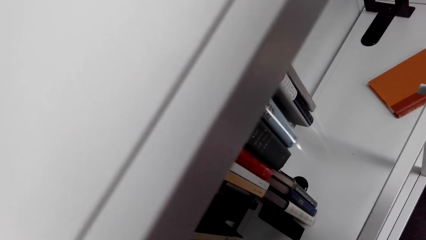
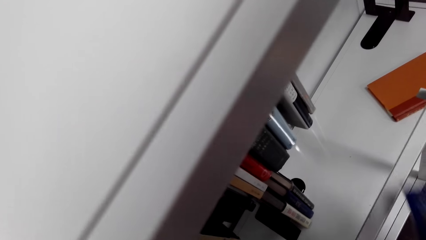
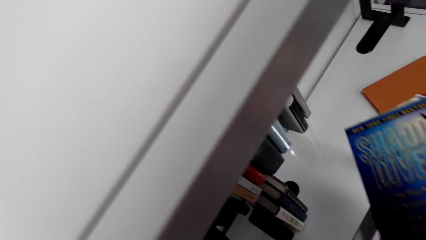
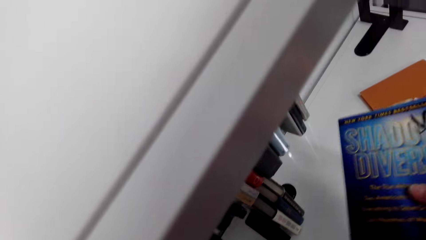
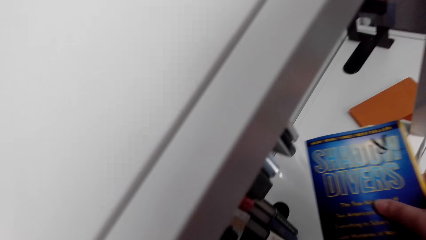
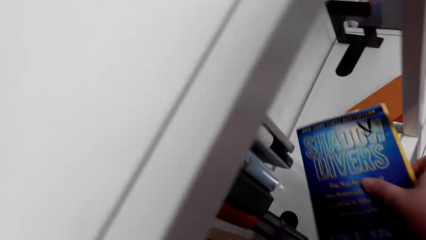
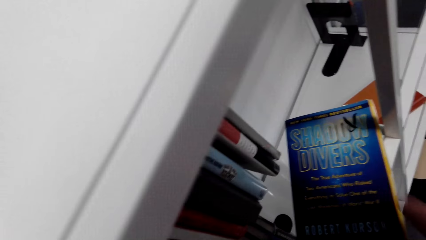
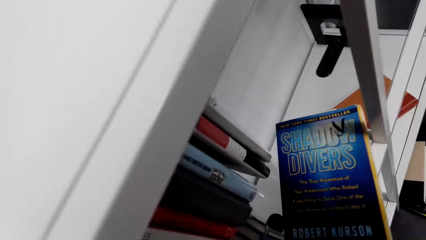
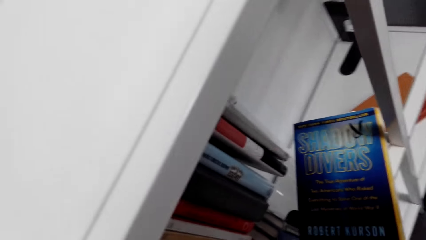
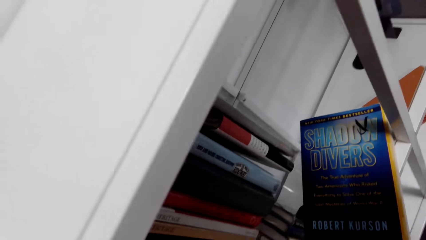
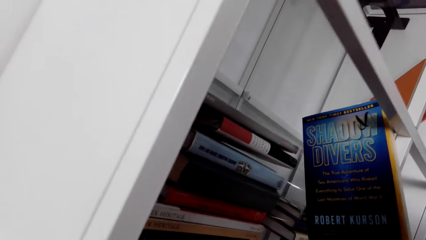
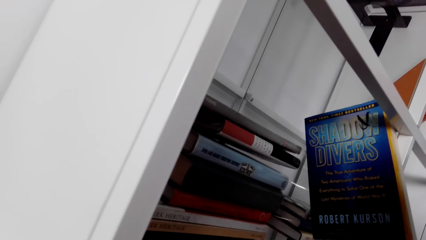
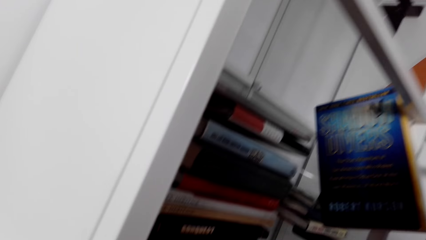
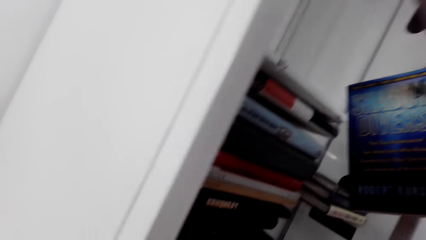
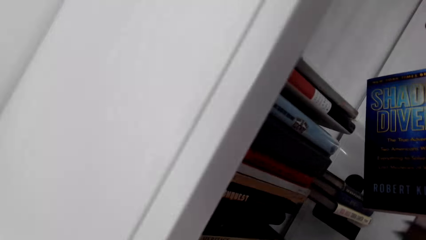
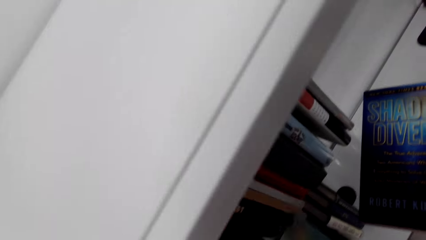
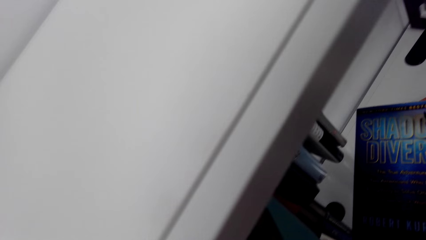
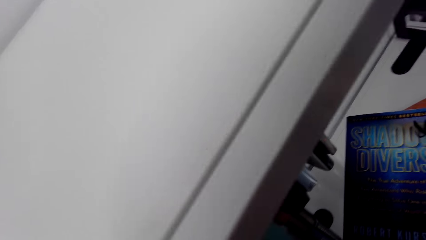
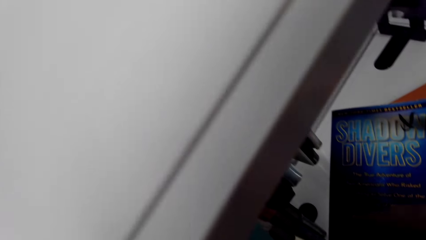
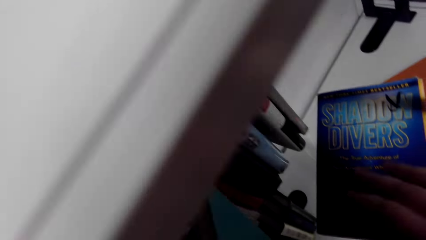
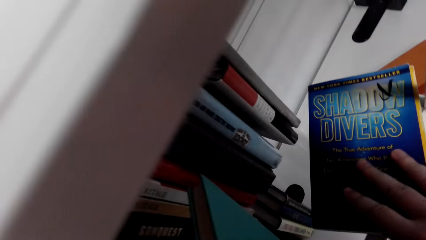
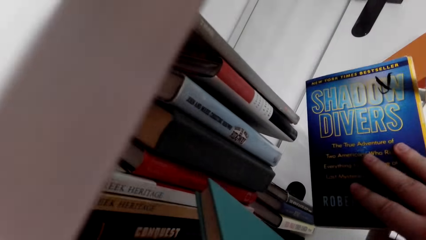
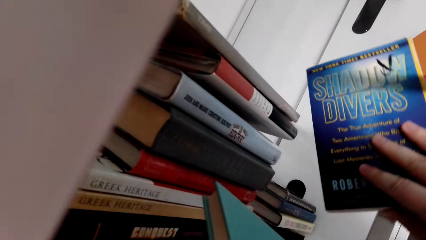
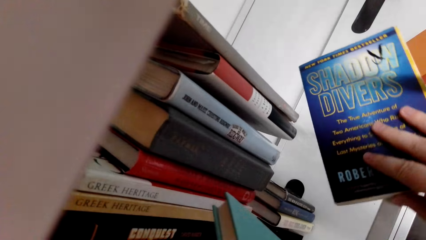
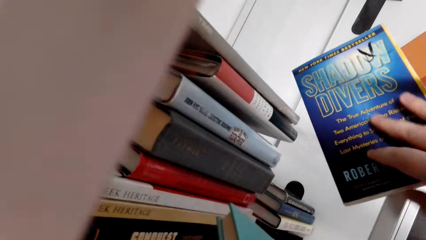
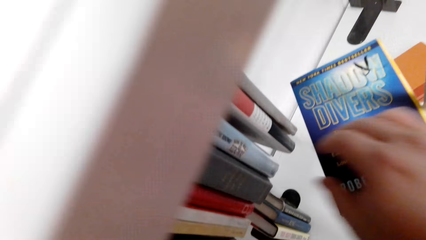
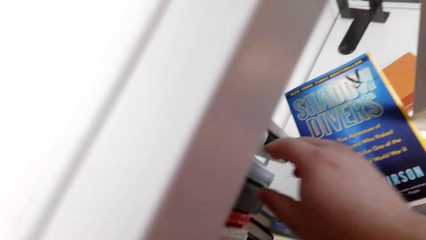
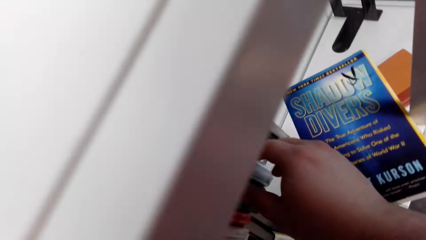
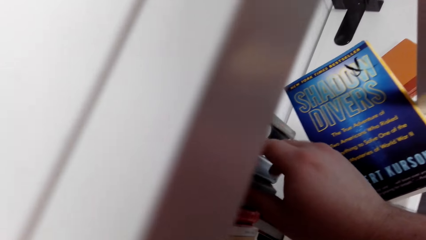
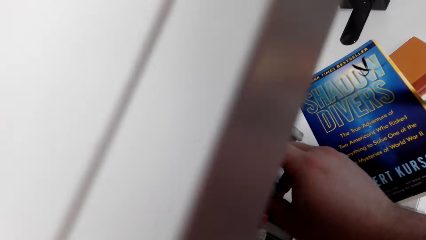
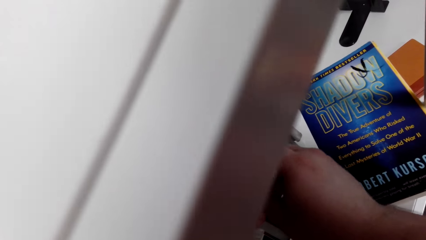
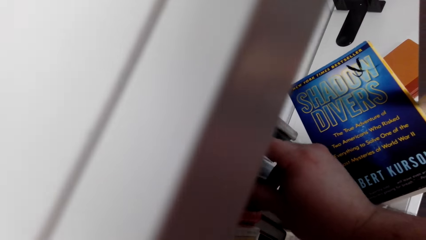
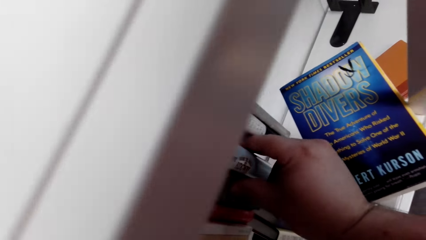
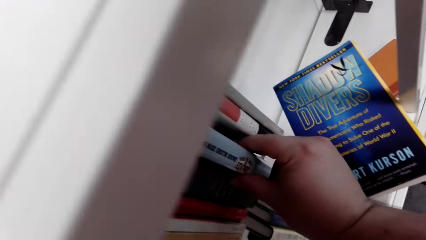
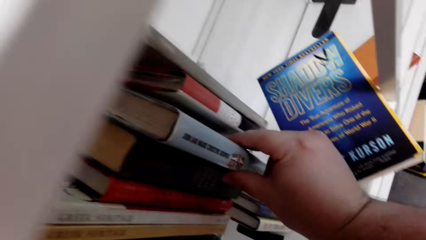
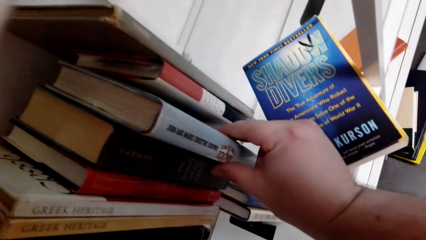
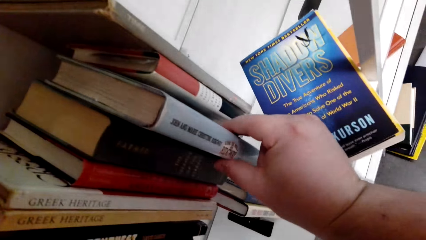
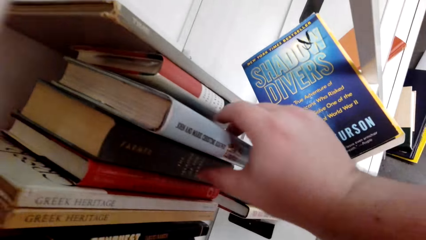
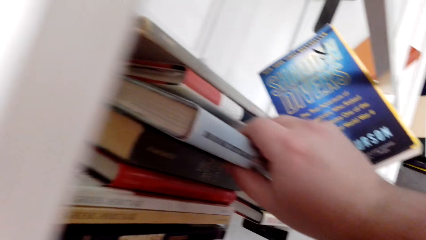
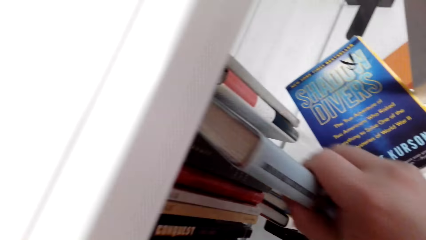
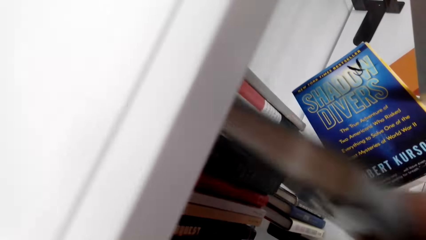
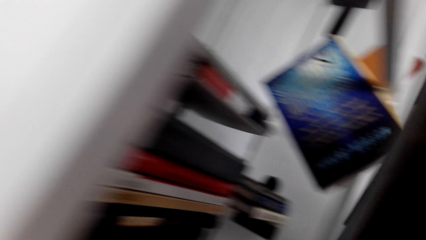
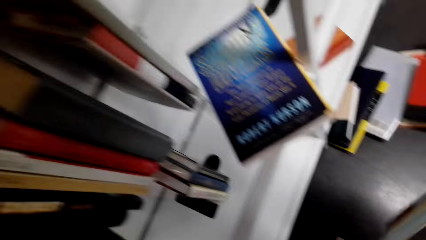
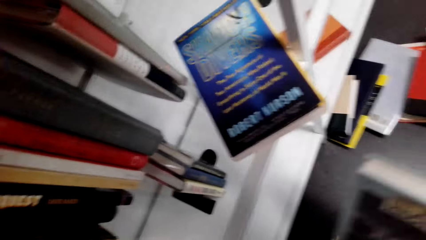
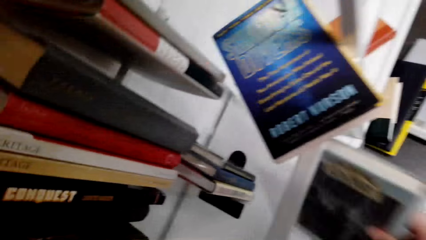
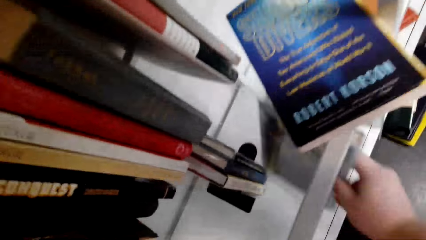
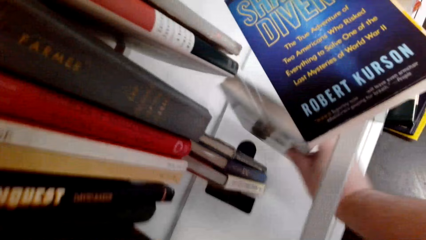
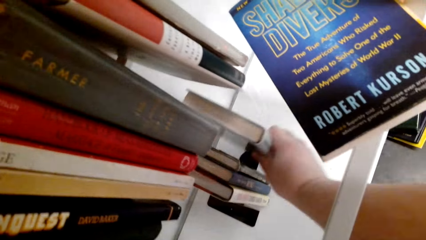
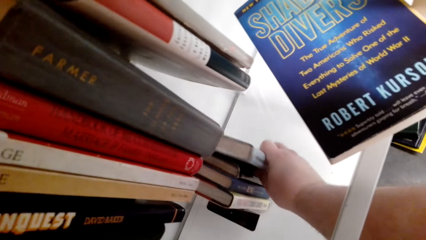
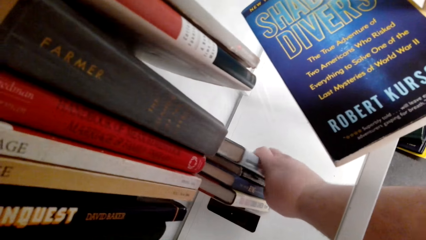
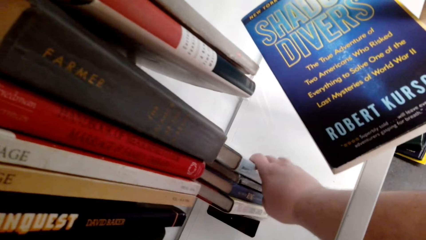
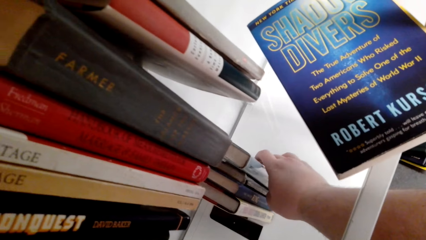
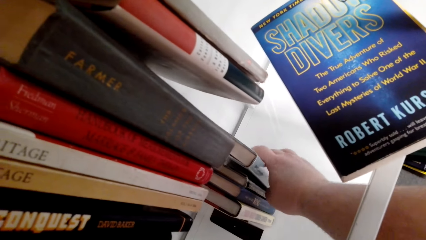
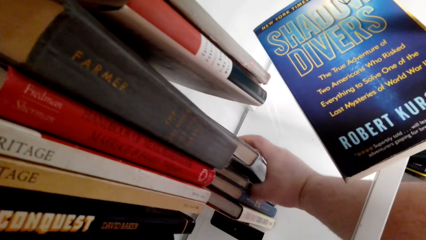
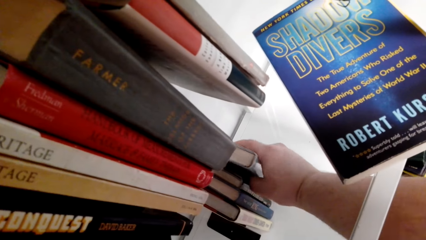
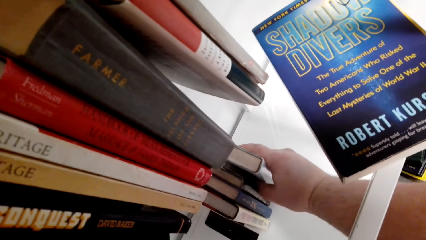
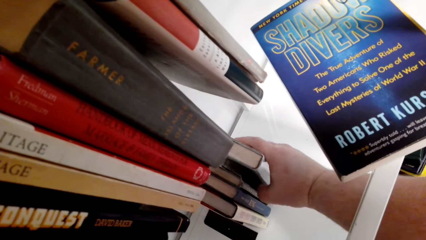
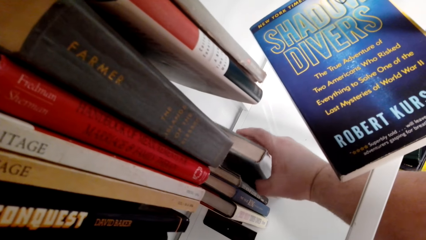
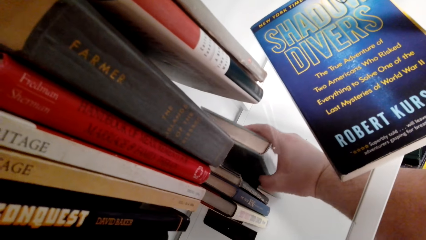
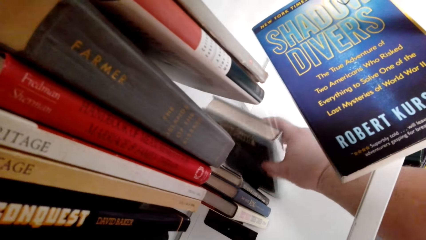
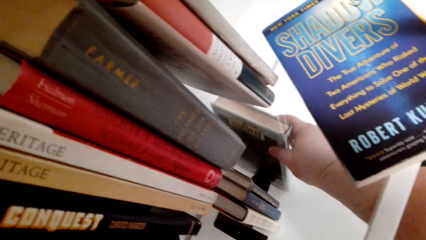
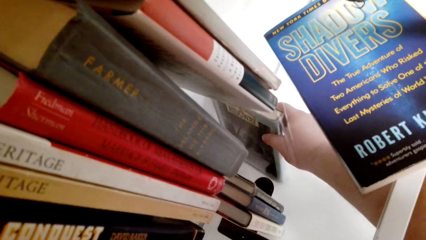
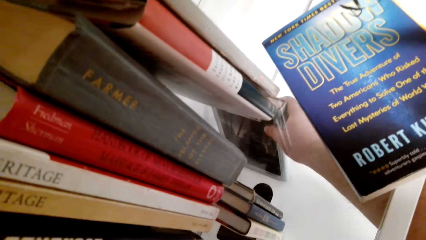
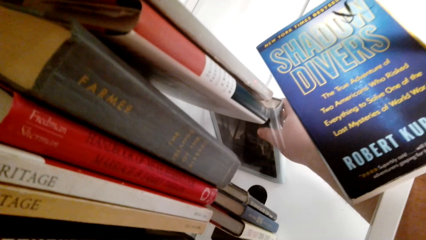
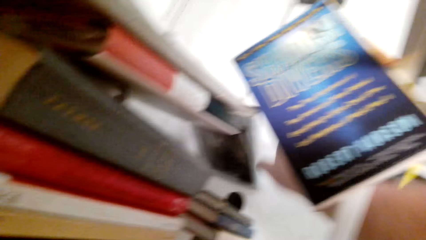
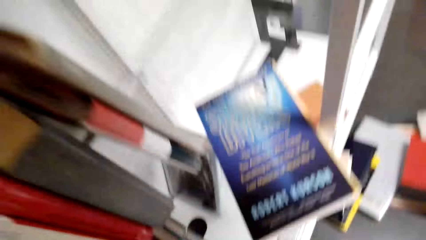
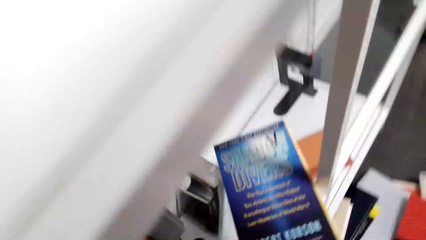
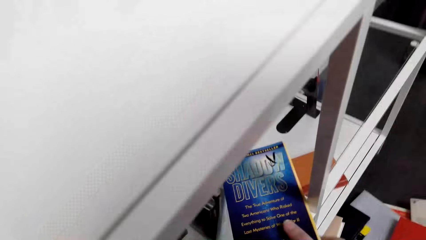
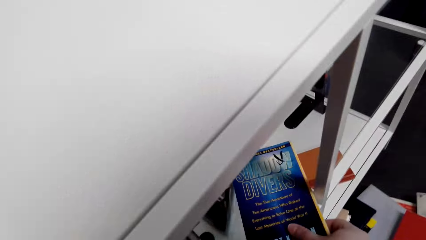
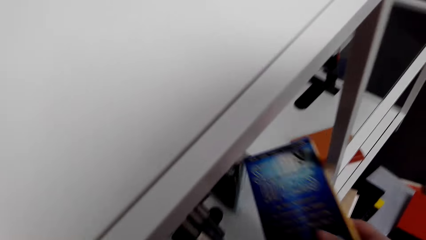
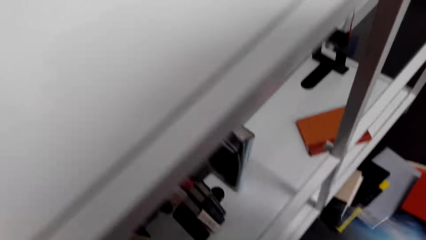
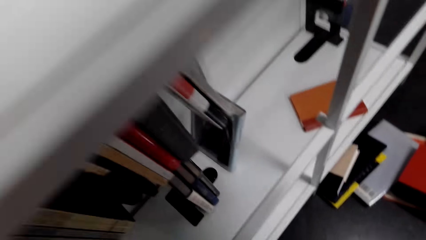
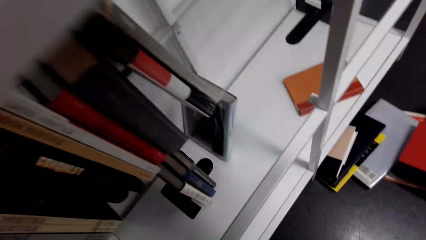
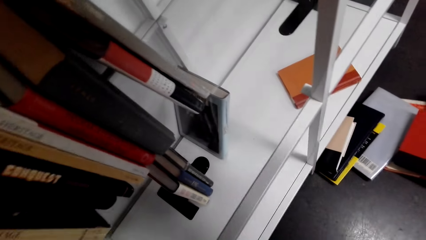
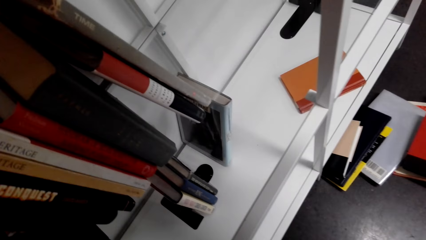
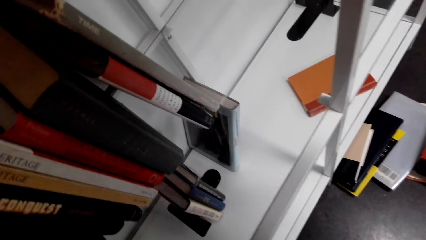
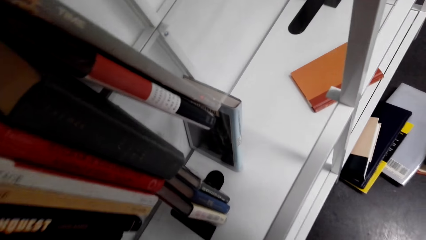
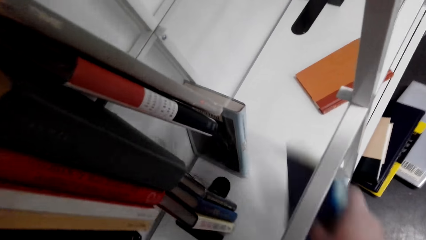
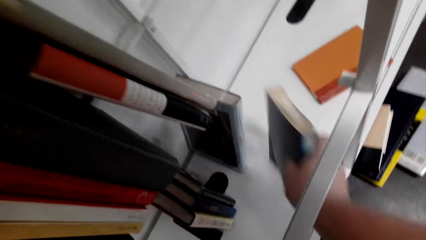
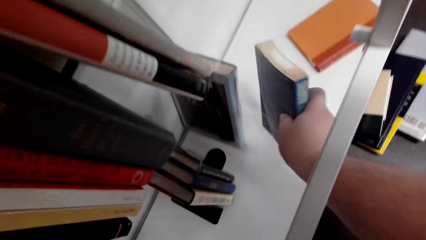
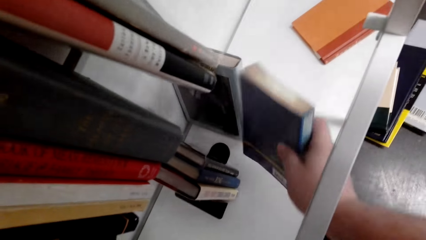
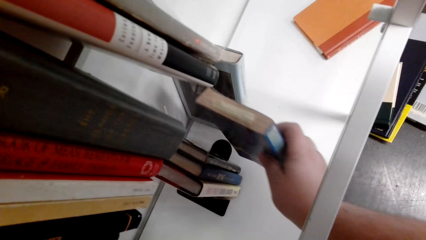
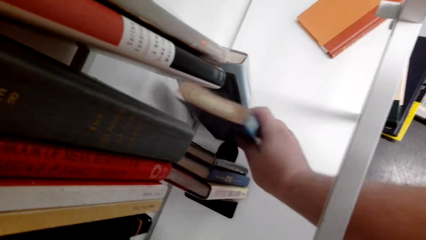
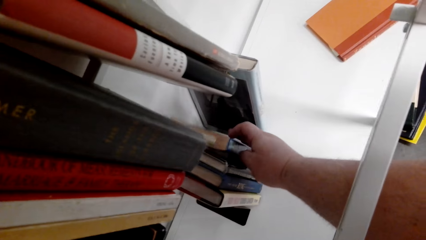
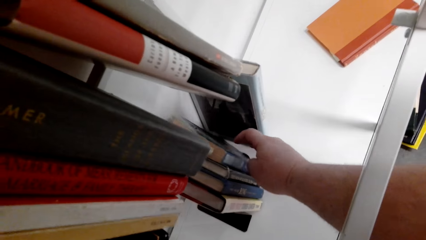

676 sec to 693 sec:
The camera wearer puts the books on the bookshelf. They move the book on the bookshelf. They pull a book from the bookshelf. They put the book on the bookshelf. They move a book from the bookshelf.
